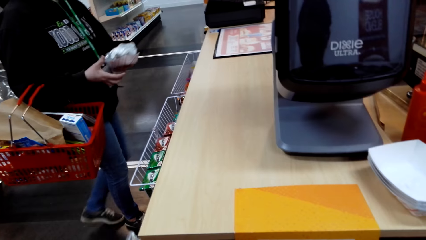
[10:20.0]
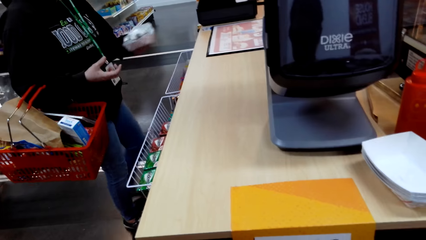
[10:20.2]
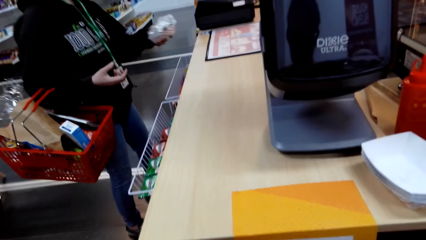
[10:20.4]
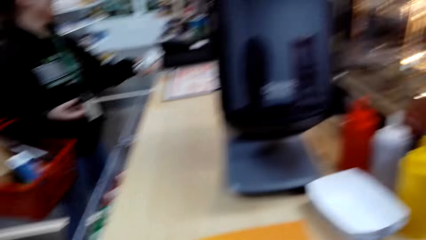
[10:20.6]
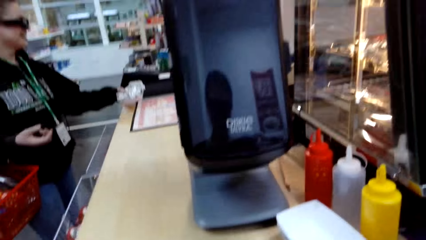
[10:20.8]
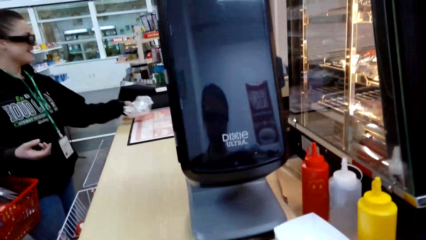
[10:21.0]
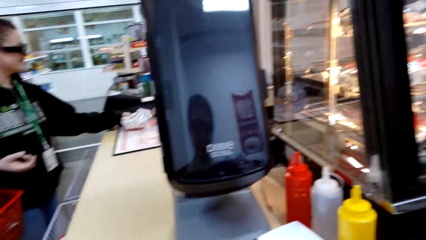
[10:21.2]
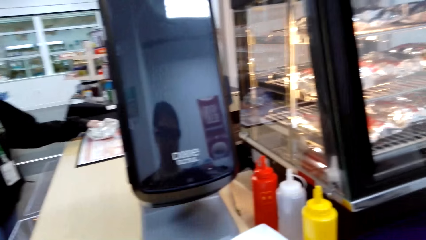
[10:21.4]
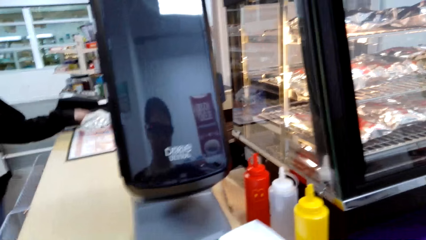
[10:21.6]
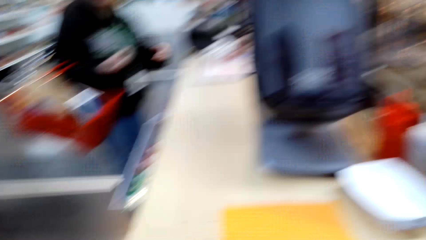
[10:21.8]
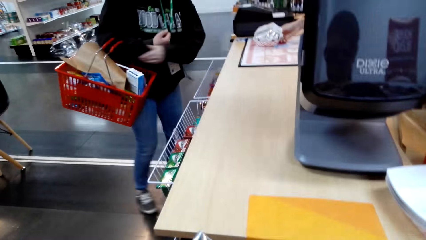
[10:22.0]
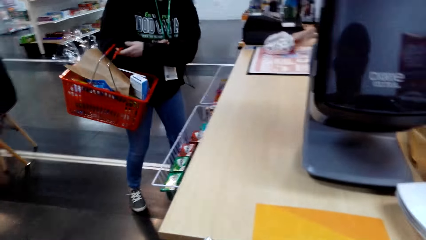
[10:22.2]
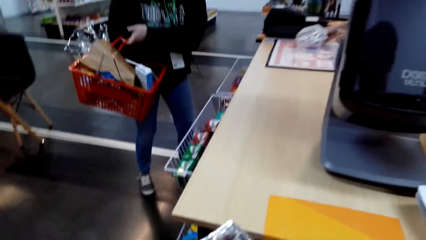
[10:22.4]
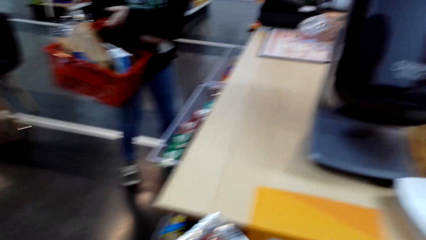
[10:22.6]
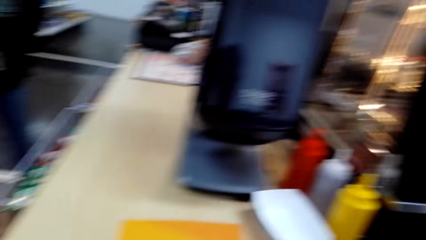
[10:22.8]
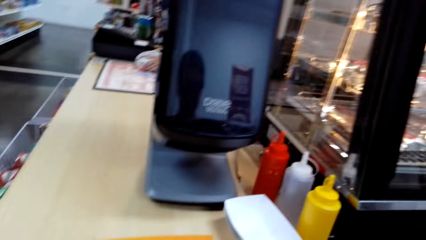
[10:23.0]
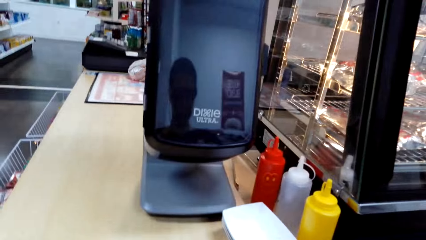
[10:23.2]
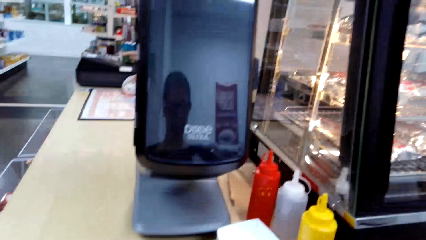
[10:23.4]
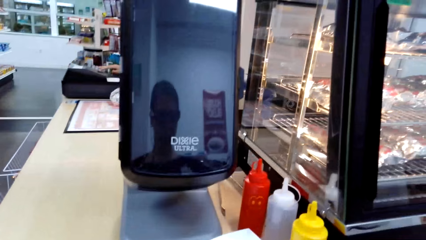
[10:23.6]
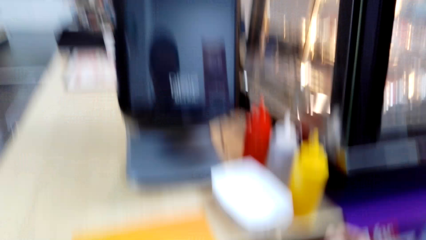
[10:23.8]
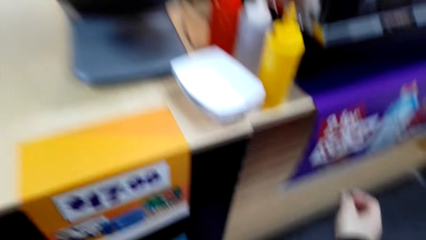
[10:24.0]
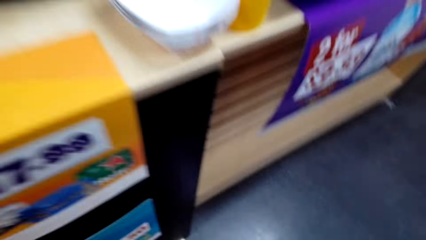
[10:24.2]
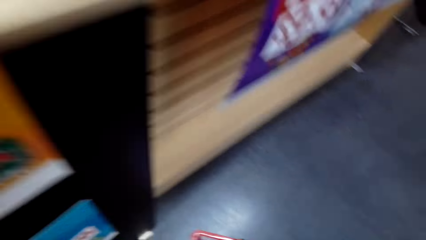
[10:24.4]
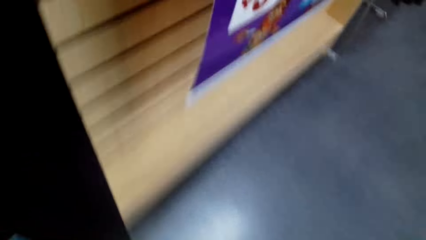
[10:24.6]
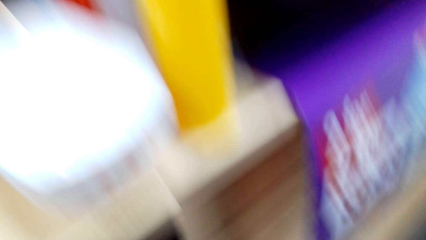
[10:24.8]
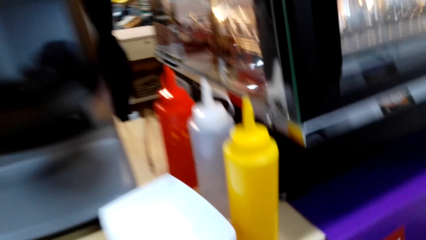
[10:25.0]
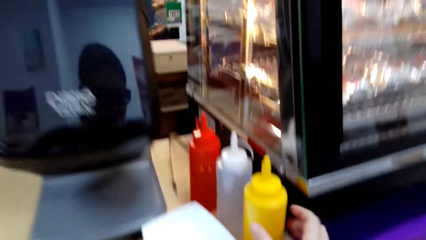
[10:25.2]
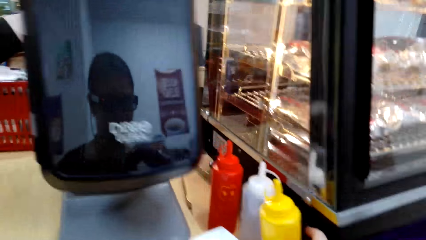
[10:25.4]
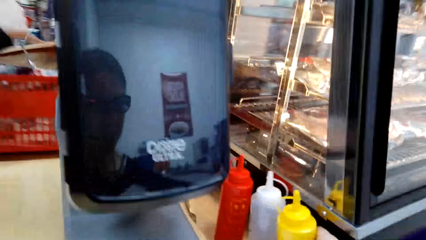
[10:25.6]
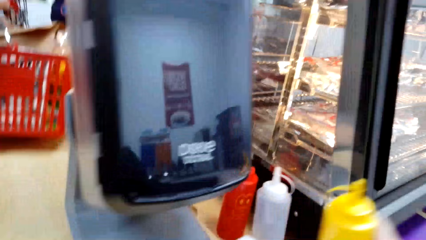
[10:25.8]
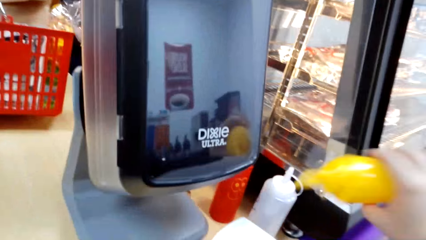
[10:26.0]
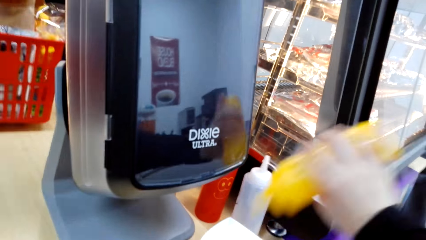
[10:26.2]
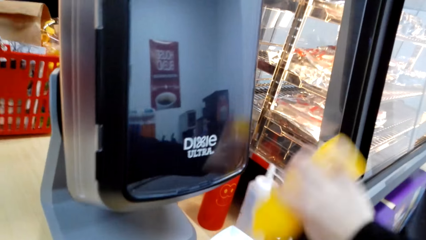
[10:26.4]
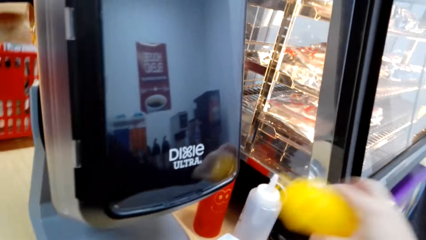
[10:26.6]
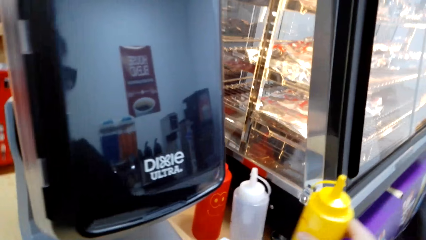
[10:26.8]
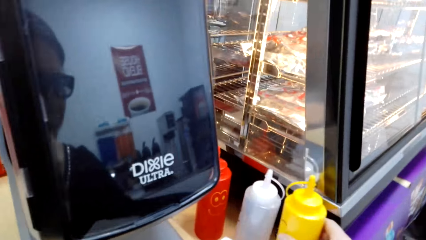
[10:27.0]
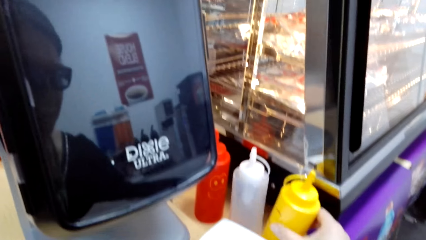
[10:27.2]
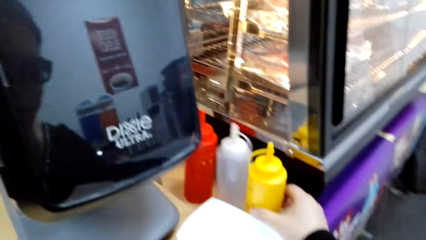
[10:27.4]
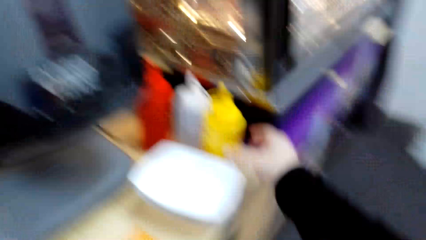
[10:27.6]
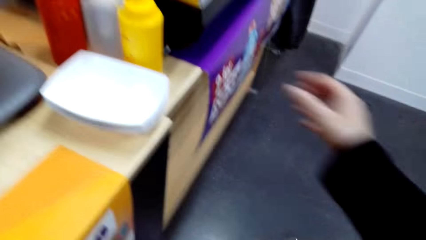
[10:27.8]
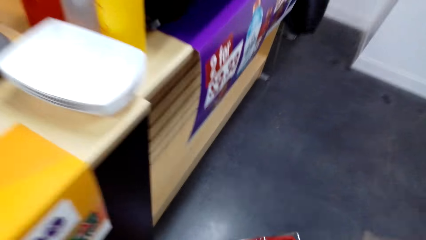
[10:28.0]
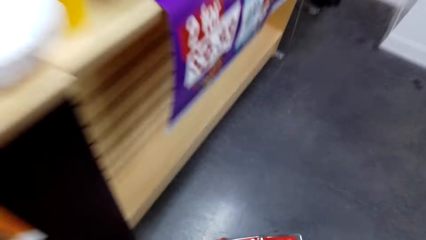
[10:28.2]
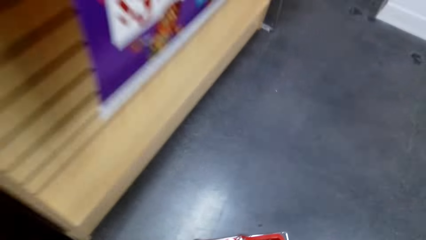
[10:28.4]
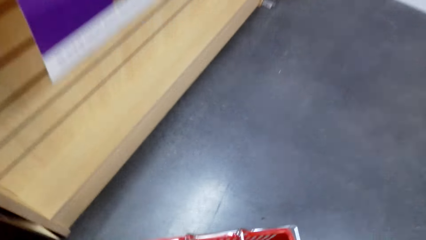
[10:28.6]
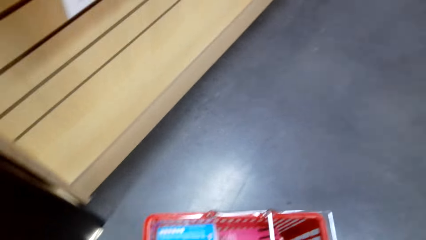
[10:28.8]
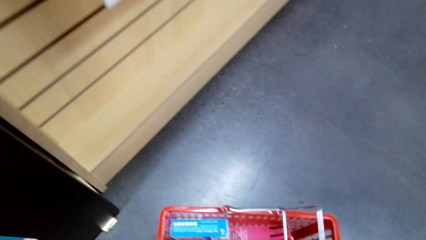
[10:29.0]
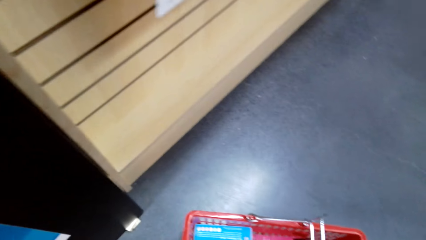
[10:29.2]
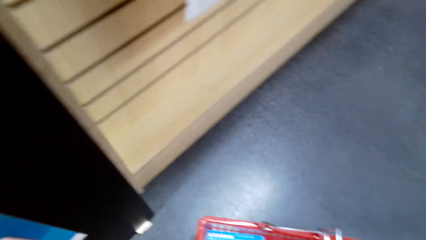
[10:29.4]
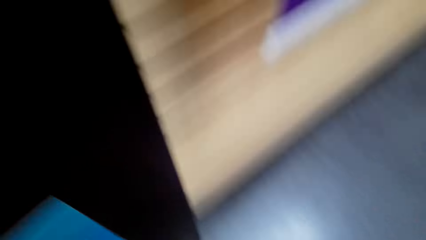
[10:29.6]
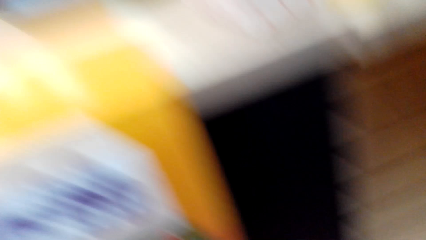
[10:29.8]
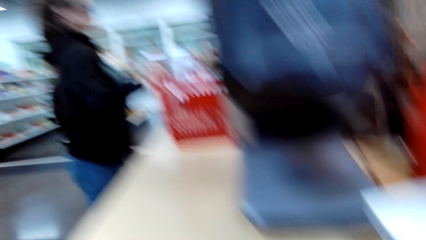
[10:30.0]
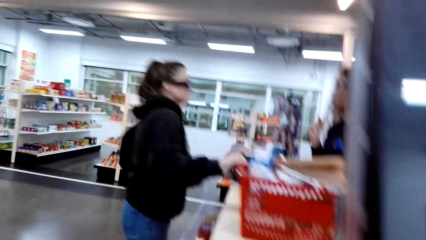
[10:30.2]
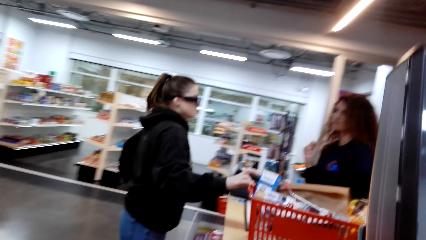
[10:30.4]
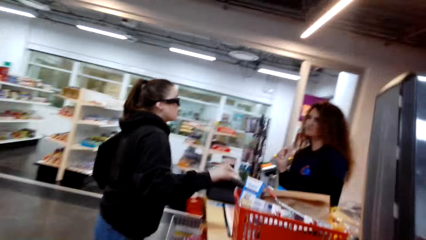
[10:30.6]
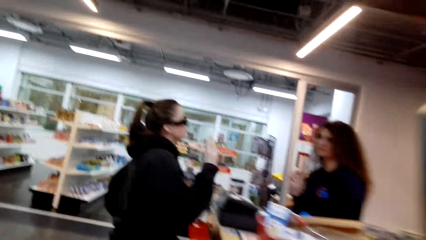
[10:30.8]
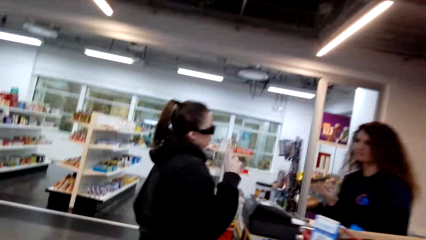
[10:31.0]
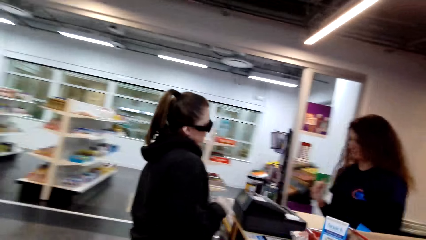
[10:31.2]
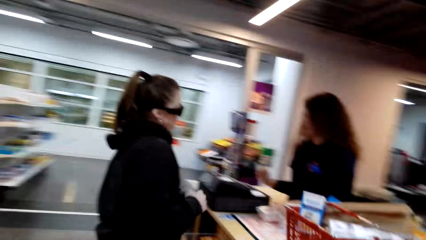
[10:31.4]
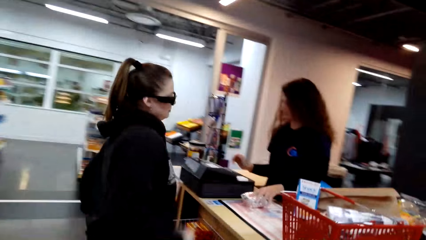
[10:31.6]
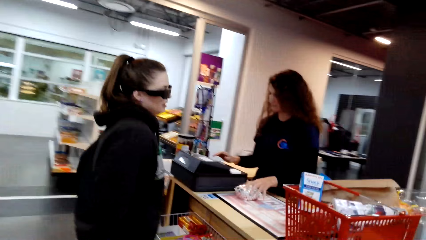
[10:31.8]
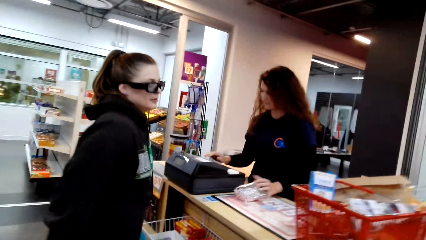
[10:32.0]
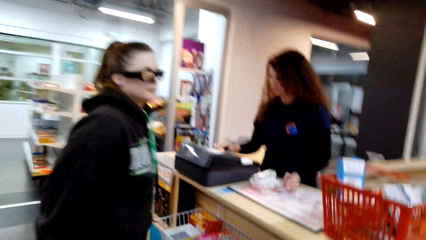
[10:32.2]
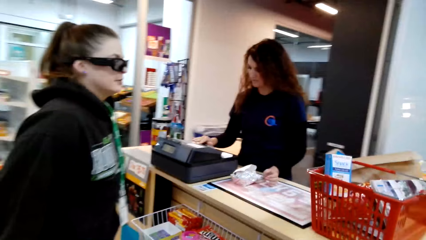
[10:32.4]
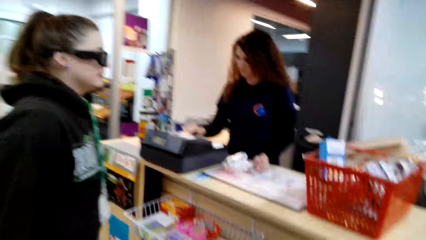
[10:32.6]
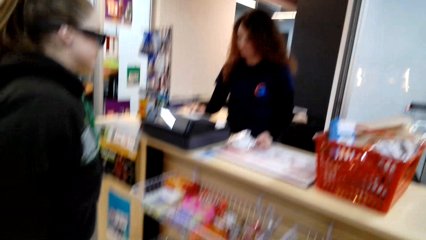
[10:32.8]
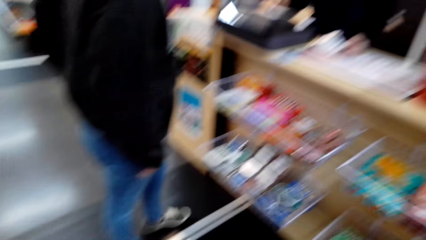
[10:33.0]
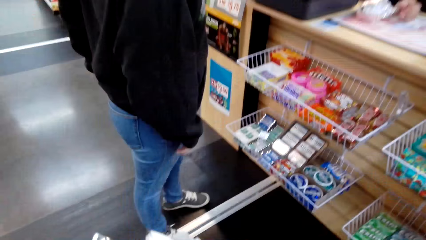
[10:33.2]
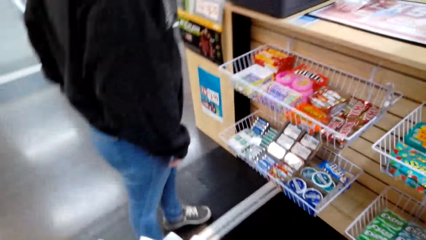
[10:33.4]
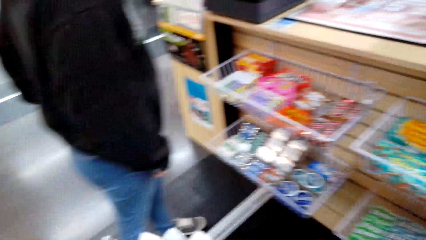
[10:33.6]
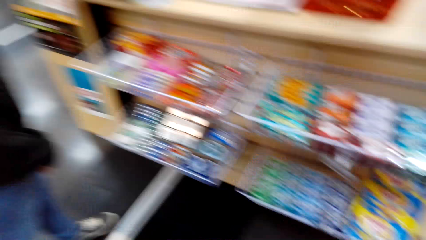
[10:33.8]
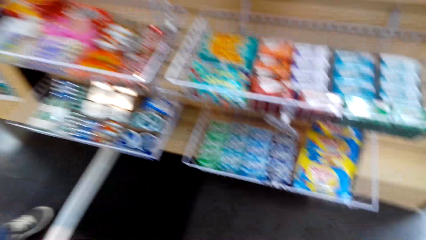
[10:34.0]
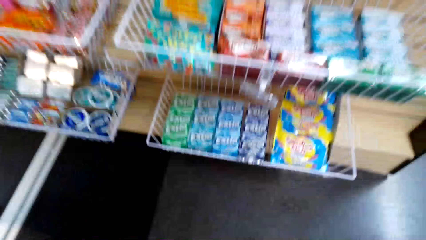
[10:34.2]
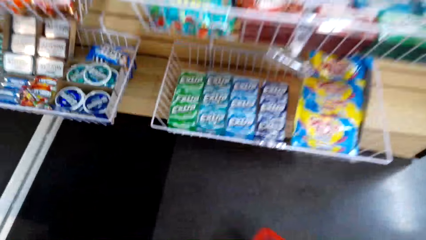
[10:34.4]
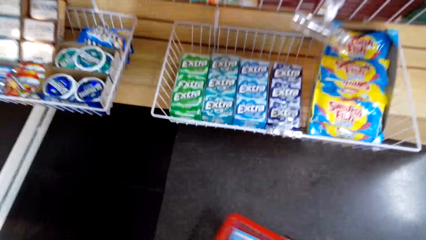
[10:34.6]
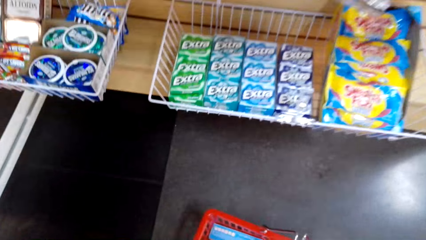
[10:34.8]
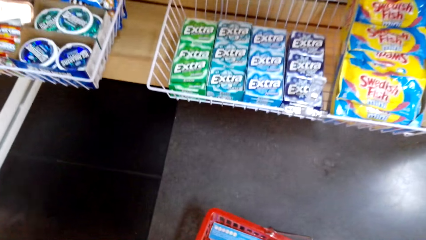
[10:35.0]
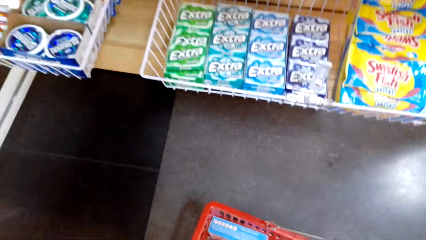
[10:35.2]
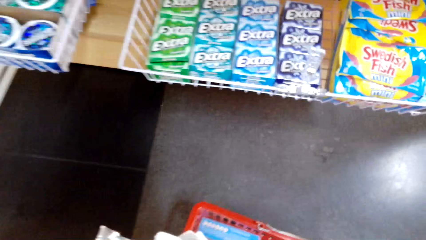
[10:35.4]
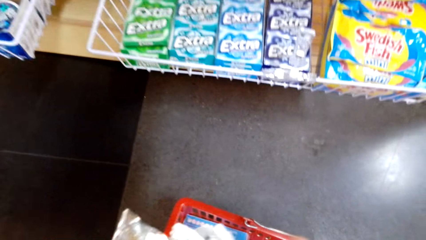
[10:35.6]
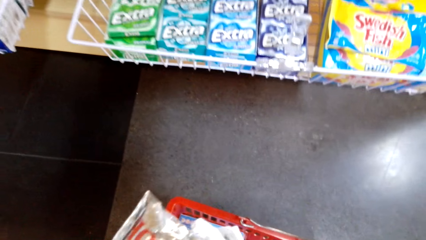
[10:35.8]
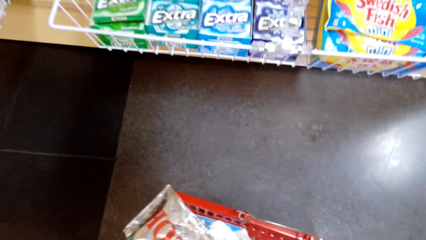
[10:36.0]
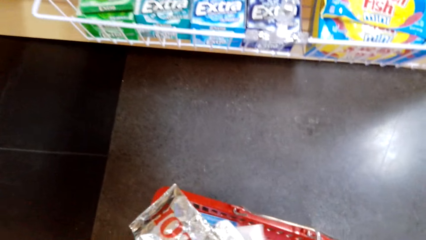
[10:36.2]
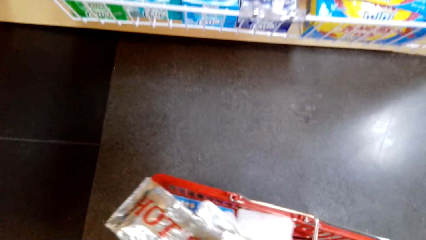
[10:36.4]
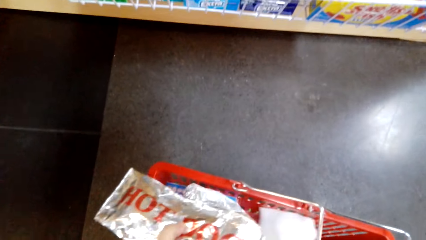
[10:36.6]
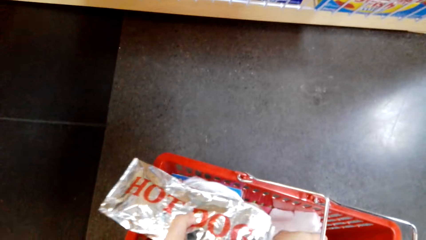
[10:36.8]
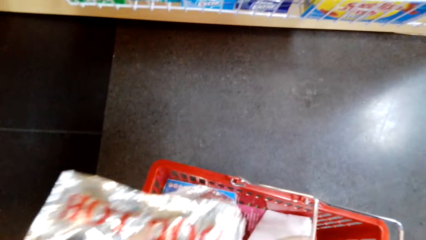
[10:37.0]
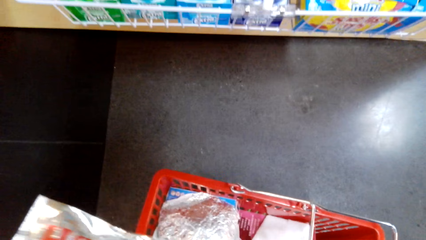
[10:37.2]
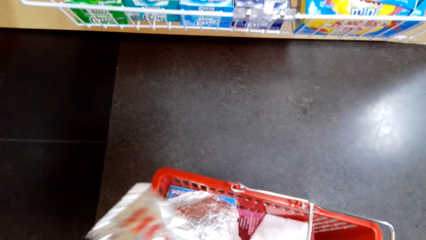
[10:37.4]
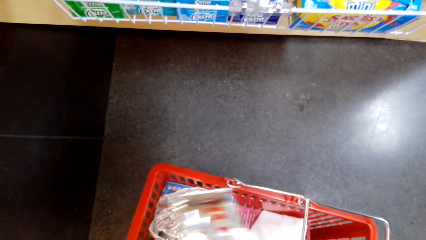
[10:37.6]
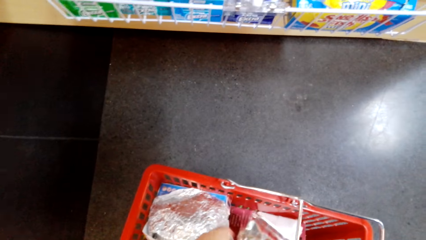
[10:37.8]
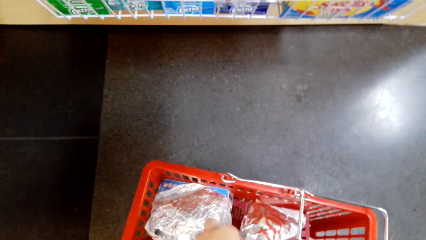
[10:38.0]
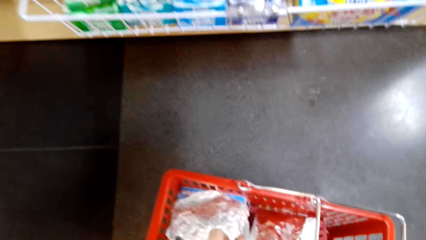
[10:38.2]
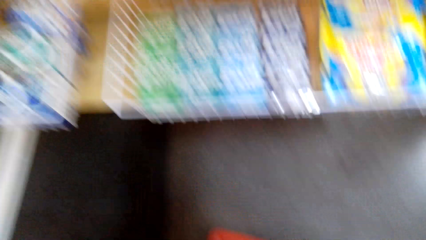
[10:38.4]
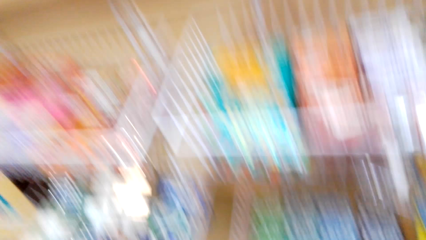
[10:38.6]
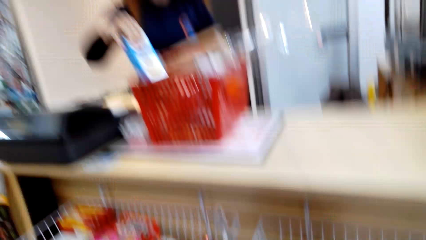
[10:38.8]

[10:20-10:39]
The camera wearer converses with a woman. The woman puts a sandwich on the counter. The camera wearer looks around. They pick a bottle of chili on a table. They touch the yellow bottle. They spread the chili on the plate. They put the bottle of chili on the table. They pick a cart or shopping bucket on the floor. They walk in a supermarket towards the counter. They scan the items. They put the cart on the floor. They put the sandwich in the cart. They arrange the items in the shopping bucket.
